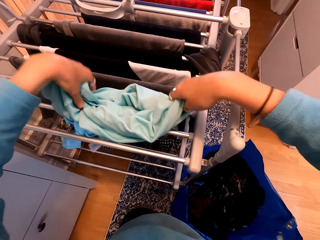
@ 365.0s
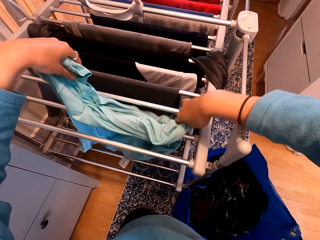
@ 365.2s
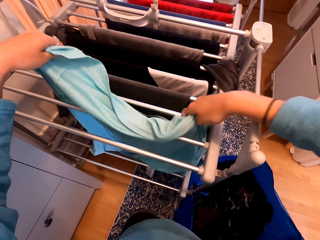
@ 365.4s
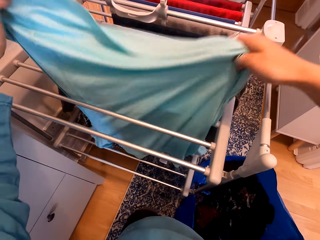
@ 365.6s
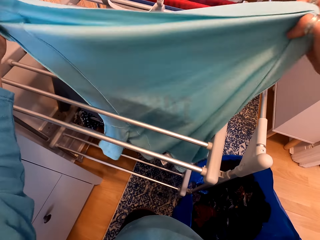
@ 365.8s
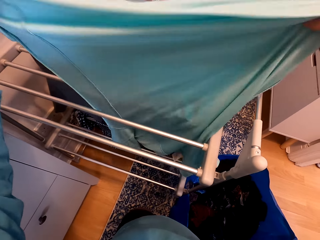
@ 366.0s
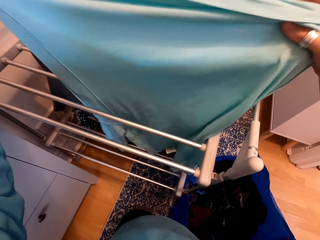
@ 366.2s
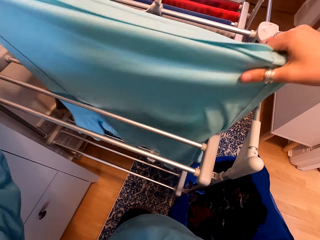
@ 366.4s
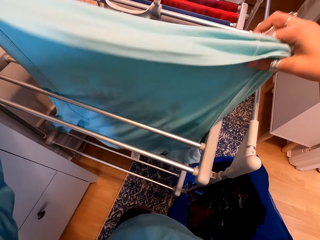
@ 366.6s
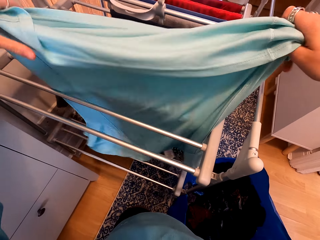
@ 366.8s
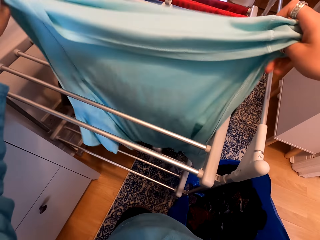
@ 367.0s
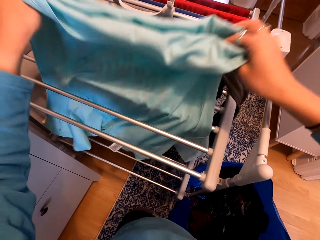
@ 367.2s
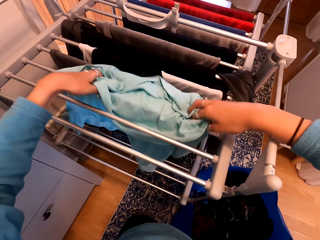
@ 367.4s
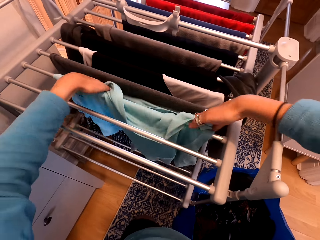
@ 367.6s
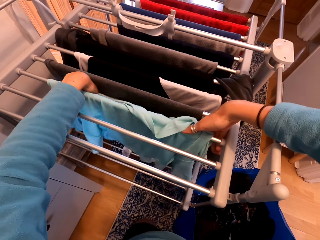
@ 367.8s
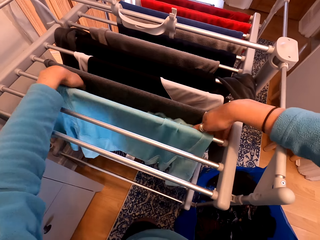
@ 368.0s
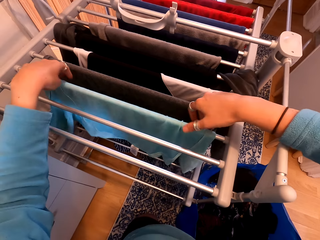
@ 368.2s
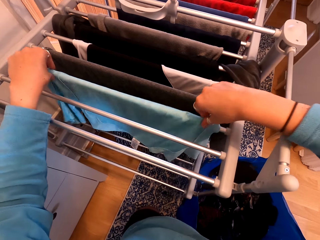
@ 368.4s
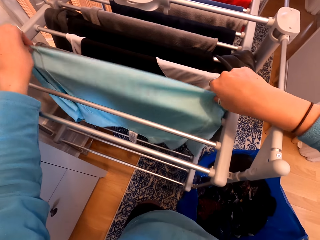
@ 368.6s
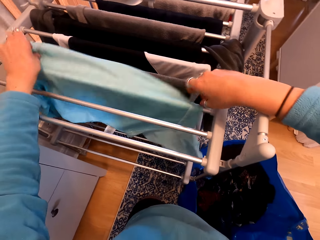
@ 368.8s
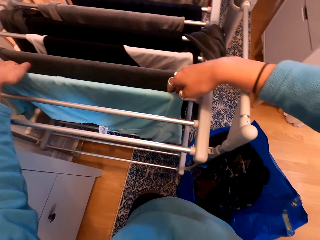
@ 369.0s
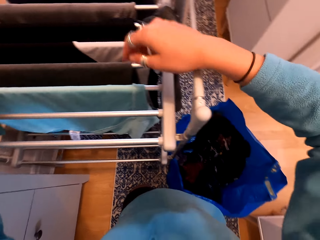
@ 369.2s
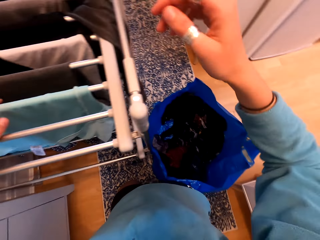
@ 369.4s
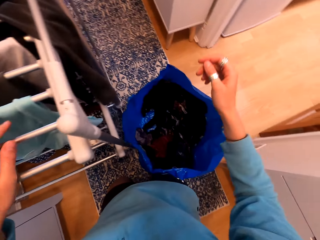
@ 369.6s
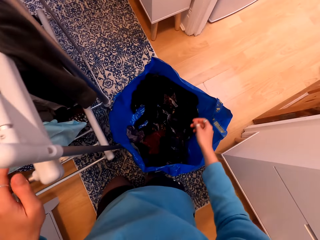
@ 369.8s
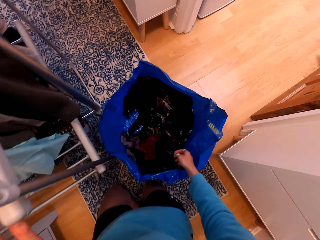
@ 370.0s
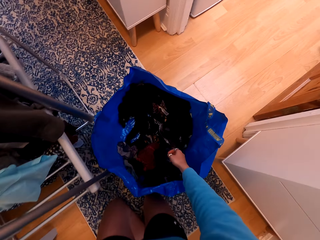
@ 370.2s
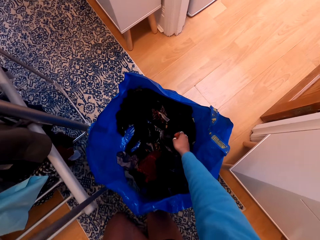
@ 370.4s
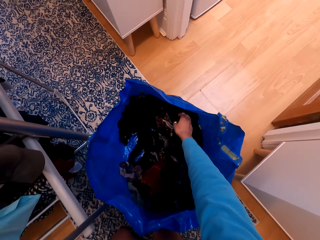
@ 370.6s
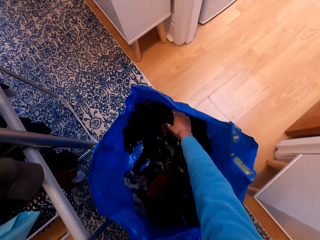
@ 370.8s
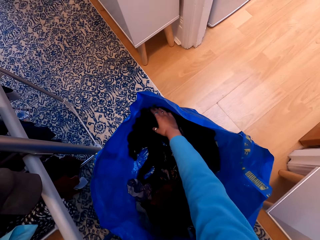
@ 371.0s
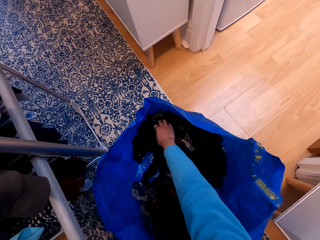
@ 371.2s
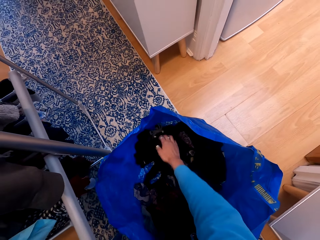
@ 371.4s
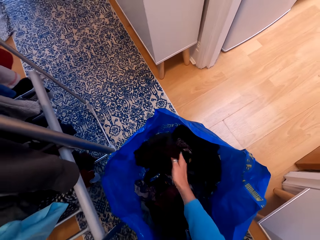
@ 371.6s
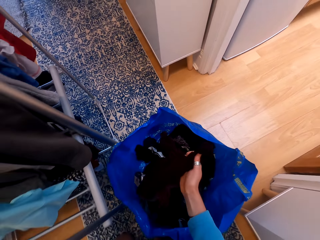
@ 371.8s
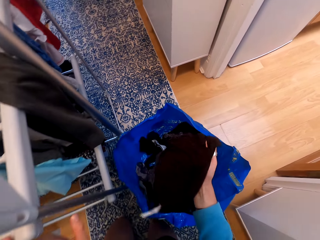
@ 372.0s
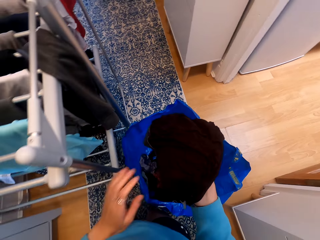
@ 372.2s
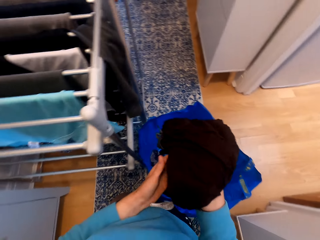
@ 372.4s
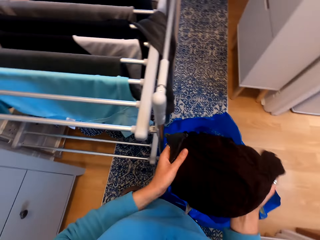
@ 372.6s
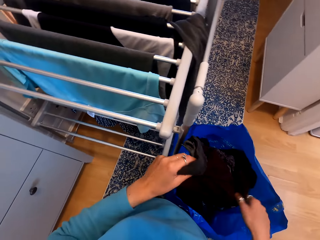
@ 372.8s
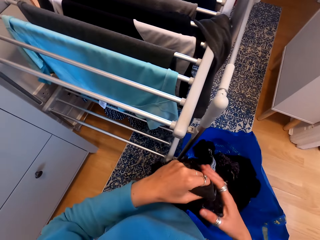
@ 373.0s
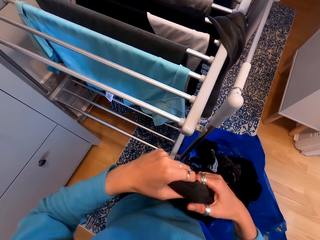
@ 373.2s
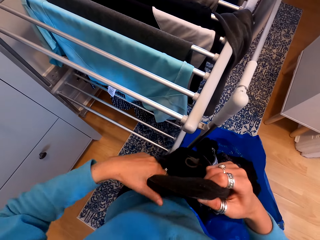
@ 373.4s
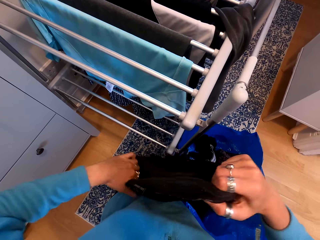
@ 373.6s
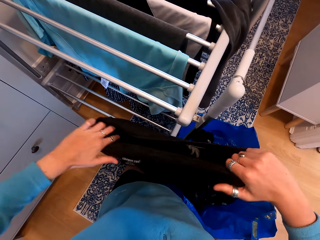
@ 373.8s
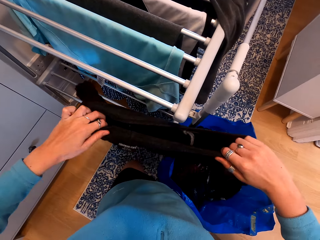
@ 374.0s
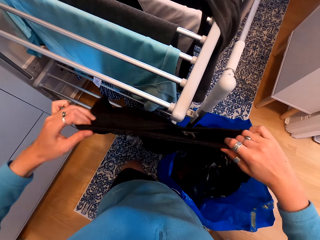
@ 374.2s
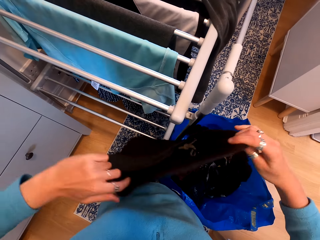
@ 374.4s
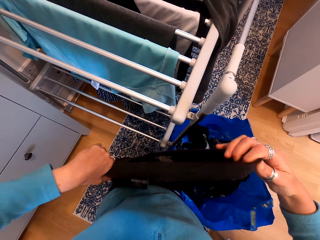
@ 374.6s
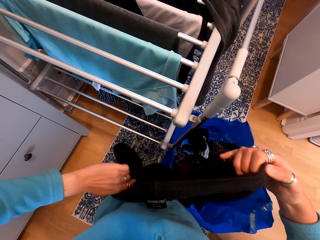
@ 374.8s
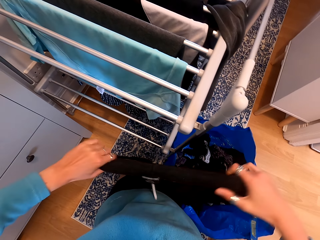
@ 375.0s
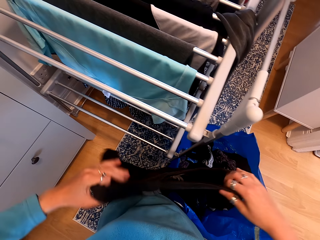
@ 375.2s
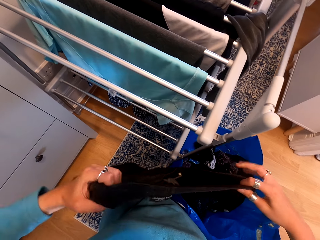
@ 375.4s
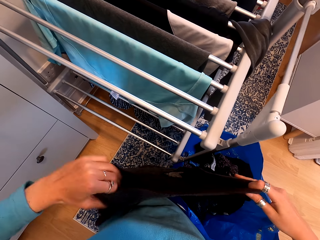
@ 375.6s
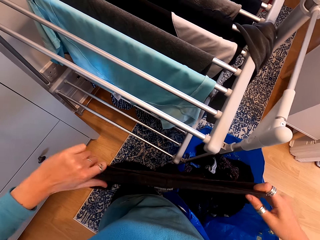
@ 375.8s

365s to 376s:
The camera wearer picks a cloth. They unfold the cloth.

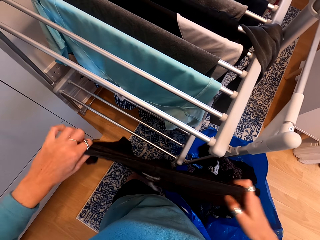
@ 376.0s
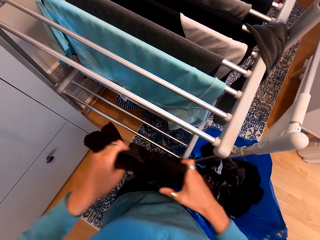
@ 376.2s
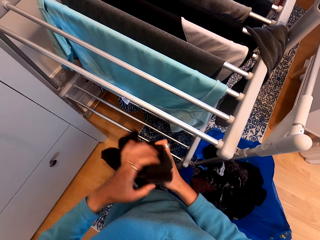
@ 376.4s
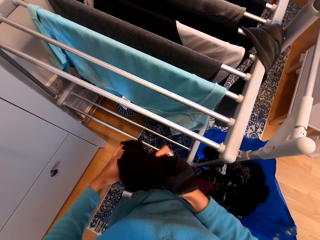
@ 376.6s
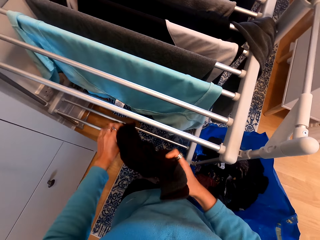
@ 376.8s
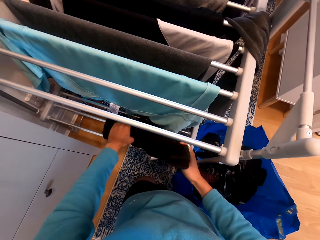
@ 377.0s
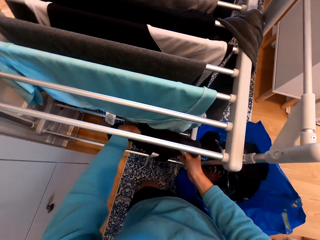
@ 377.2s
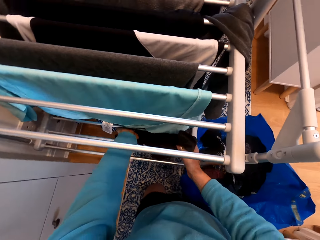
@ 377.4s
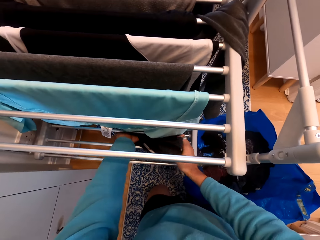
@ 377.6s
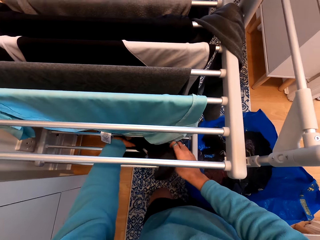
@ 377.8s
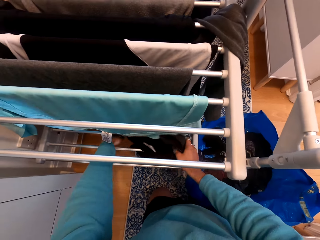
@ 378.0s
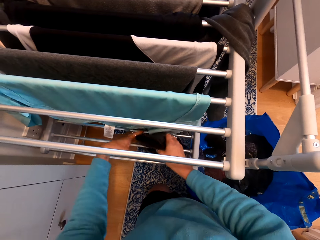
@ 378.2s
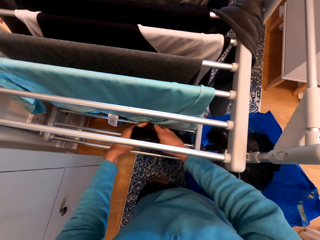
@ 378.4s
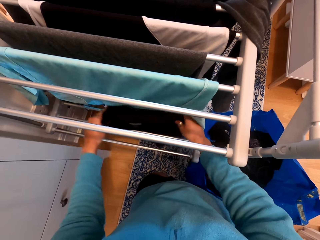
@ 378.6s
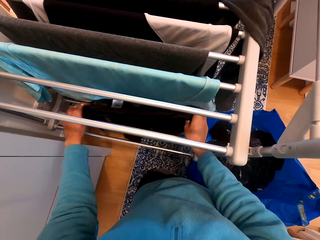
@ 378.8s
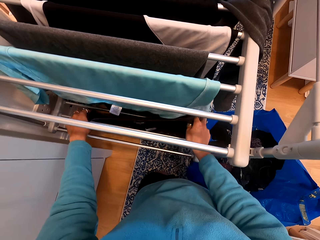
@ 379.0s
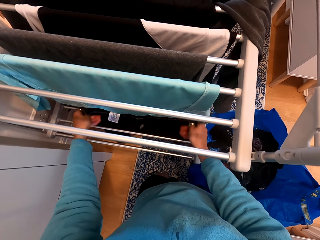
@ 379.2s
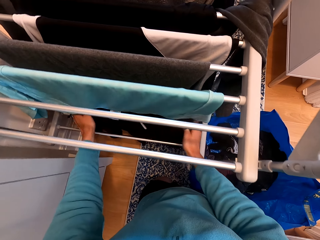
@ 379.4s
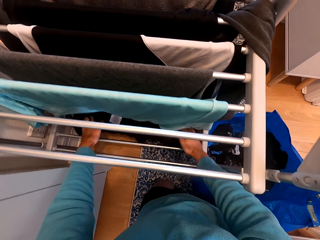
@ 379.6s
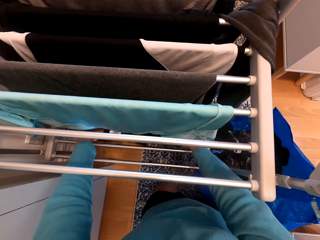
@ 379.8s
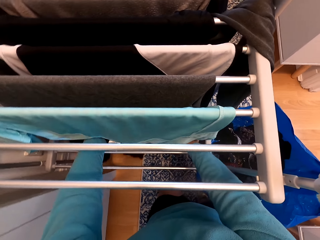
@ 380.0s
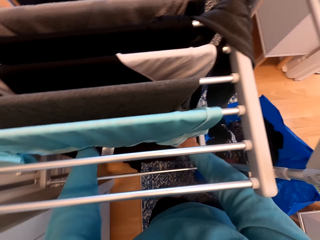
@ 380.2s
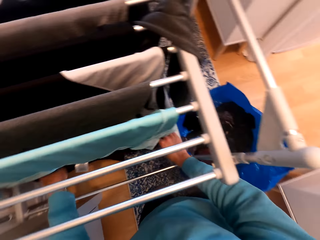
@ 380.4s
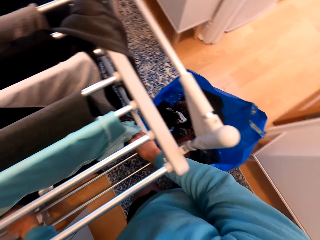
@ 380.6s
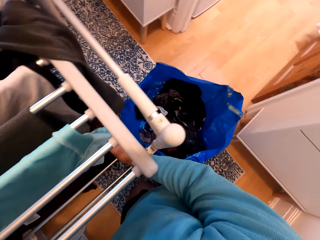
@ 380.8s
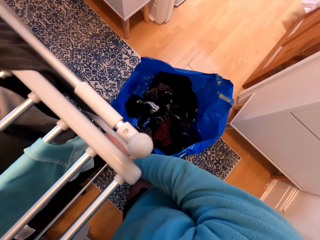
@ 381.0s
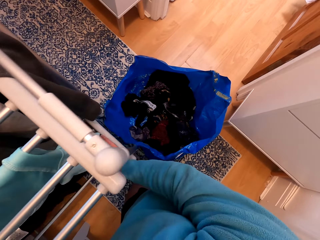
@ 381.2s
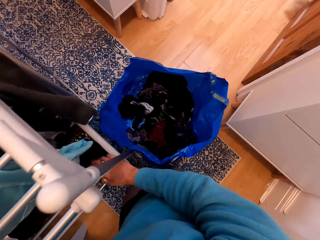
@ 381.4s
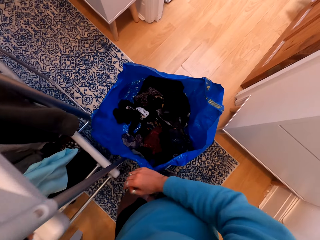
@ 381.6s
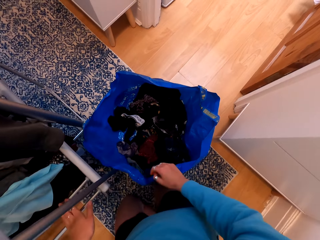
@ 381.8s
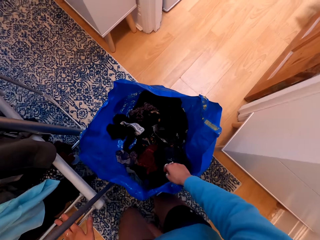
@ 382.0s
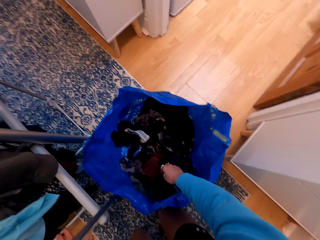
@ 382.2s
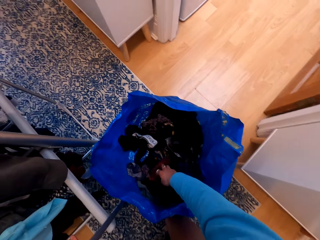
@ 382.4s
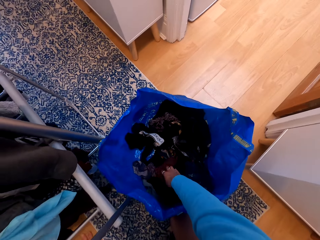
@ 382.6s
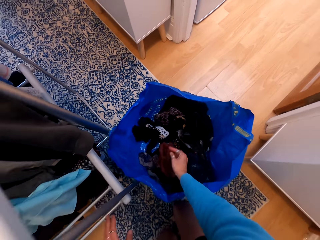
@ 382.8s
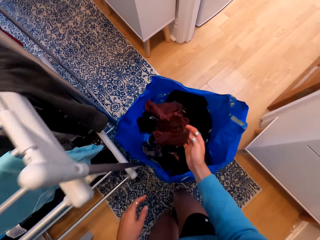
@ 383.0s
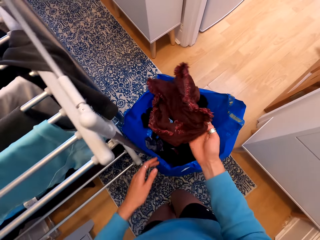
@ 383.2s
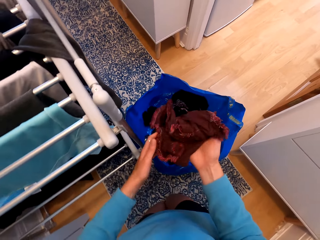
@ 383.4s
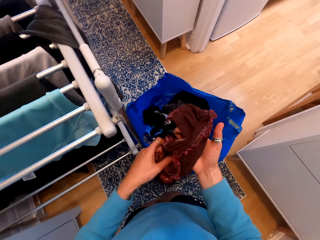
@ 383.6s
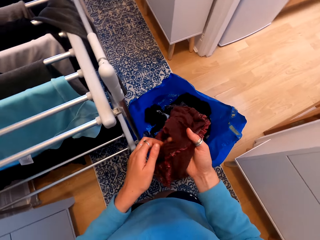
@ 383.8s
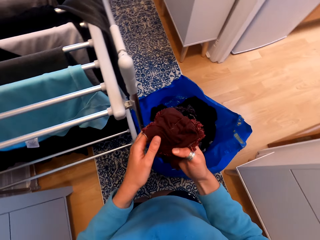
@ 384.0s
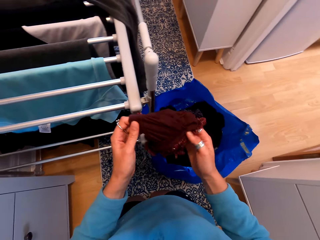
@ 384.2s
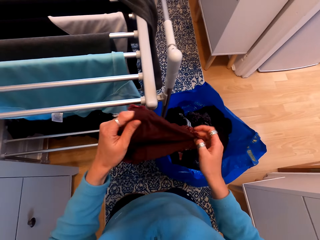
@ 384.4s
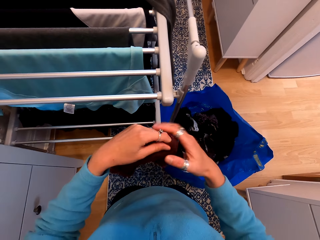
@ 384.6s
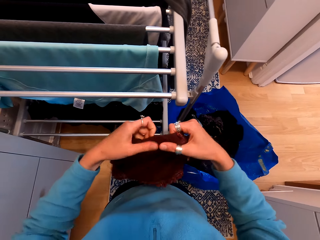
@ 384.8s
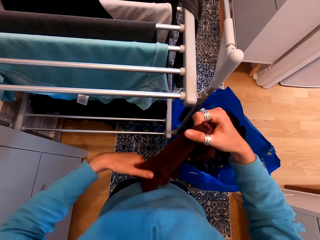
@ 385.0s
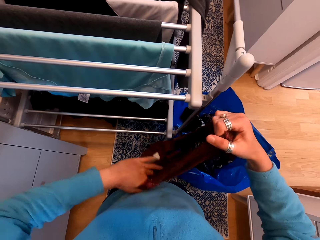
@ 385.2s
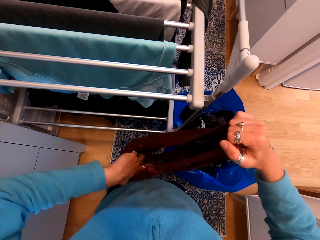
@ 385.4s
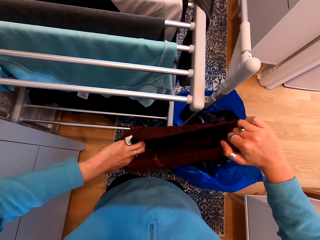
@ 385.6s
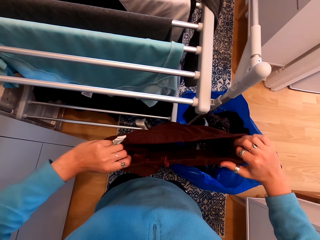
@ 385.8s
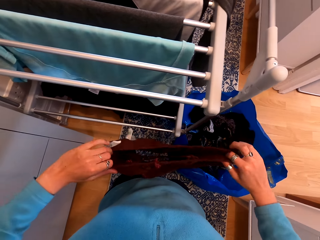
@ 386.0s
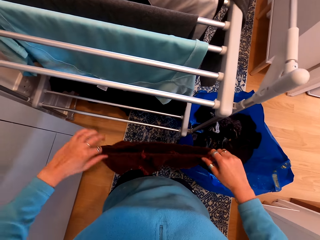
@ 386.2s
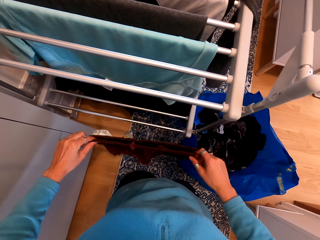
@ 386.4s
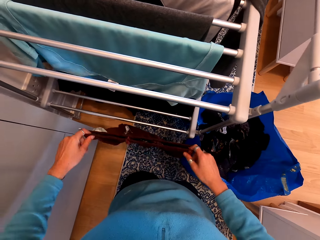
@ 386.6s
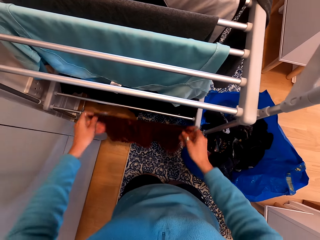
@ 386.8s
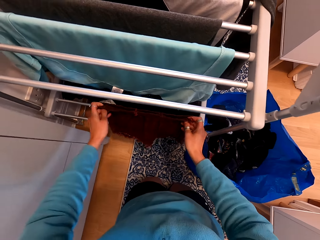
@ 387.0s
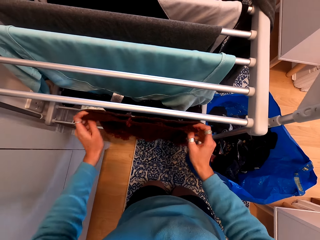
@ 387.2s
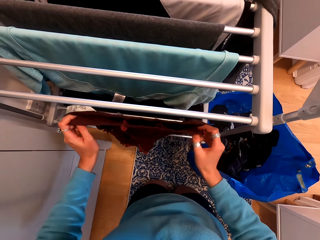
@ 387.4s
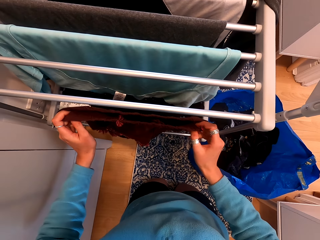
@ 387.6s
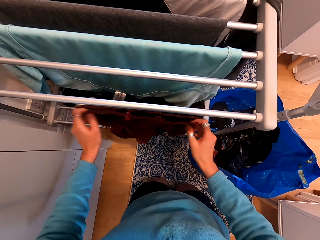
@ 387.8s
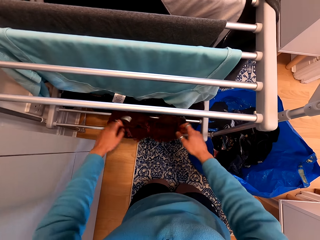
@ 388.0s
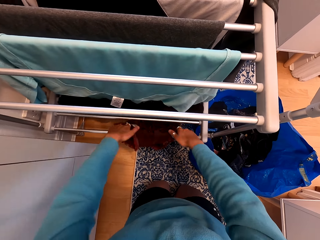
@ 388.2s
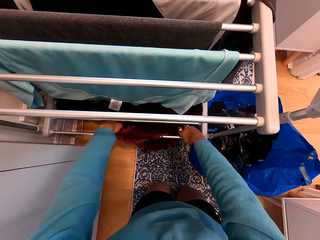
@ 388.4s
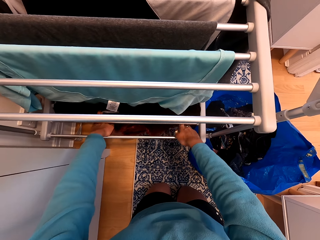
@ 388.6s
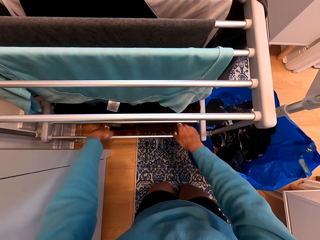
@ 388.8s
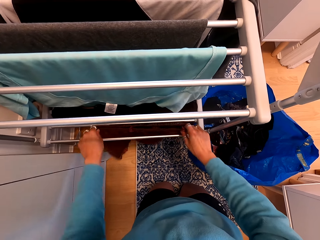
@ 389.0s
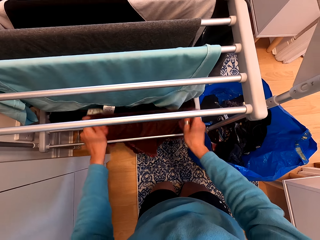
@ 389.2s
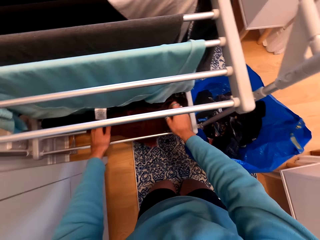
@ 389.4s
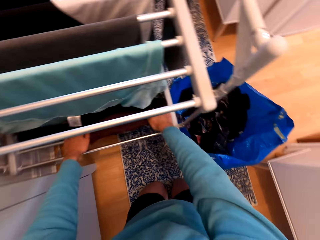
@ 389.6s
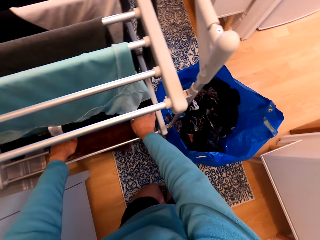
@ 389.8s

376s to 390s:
The camera wearer hangs the cloth on the clothes rack. They pick a cloth. They unfold the cloth. They hang the cloth on the clothes rack.
